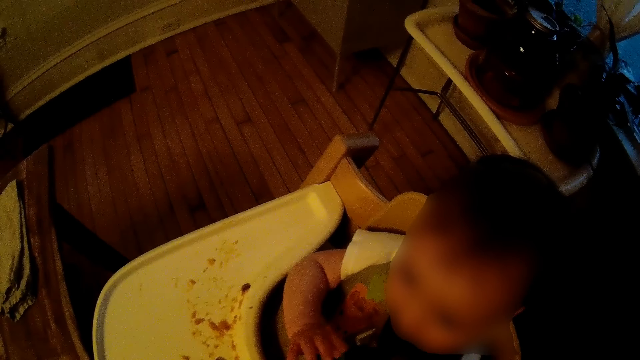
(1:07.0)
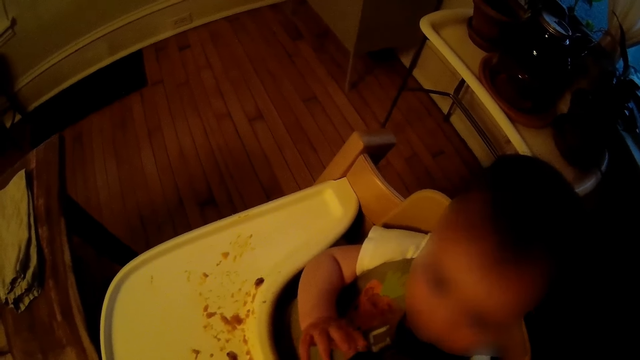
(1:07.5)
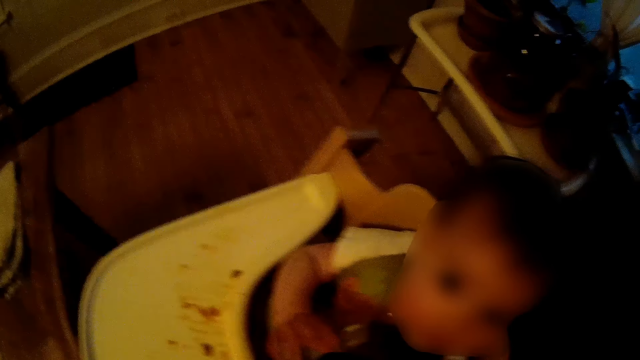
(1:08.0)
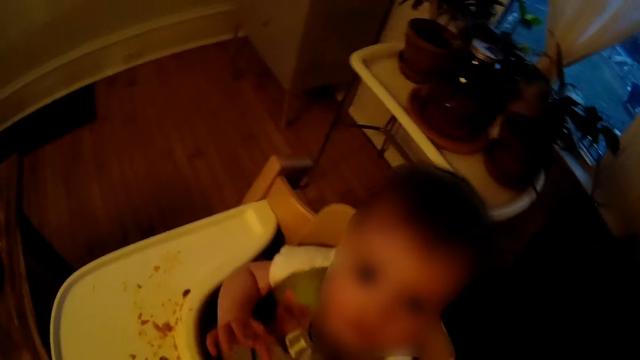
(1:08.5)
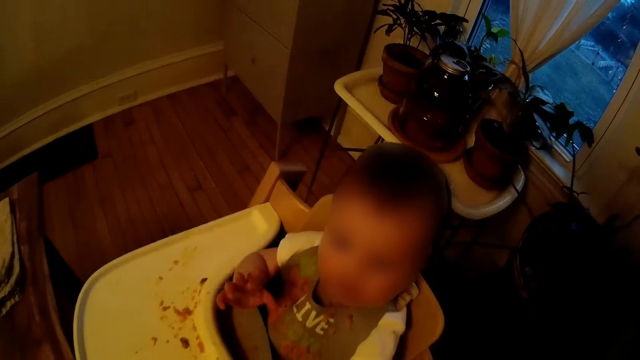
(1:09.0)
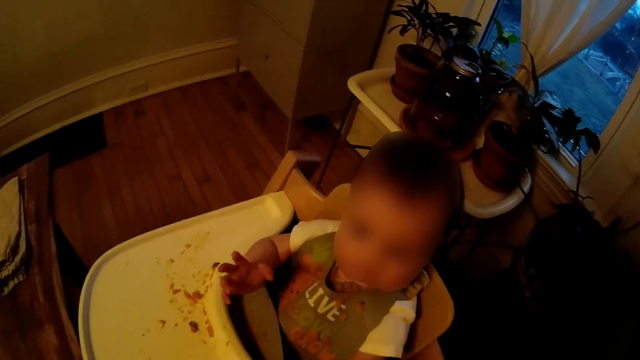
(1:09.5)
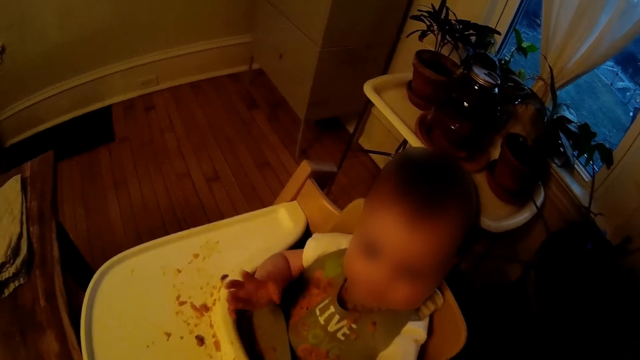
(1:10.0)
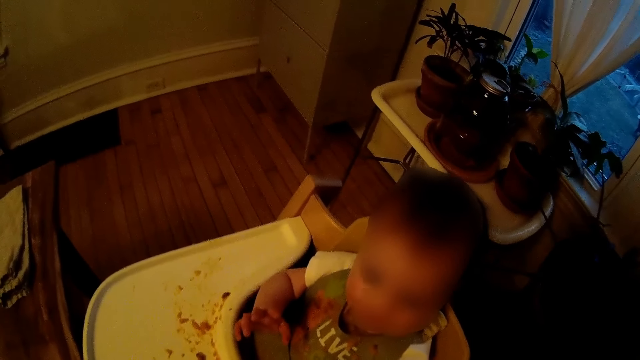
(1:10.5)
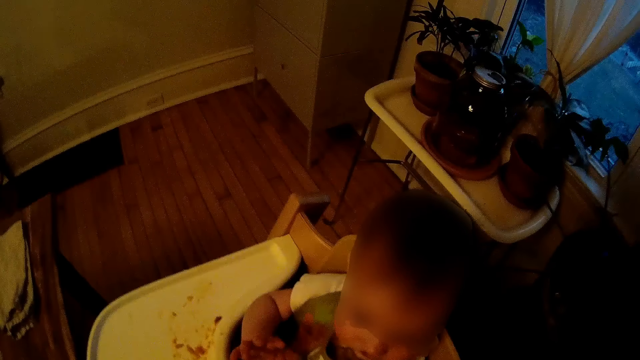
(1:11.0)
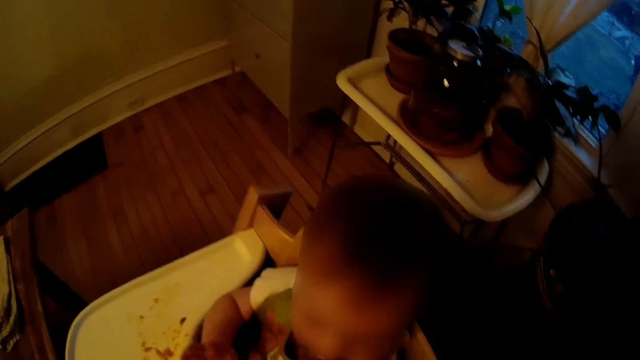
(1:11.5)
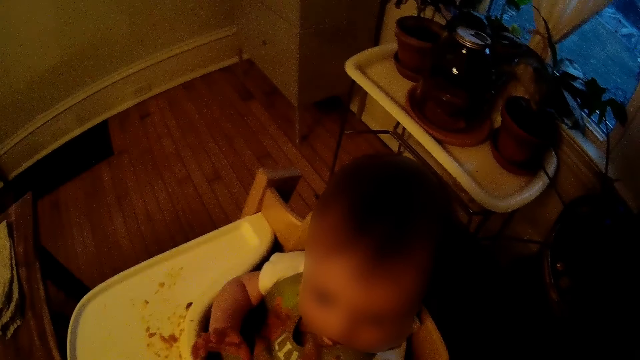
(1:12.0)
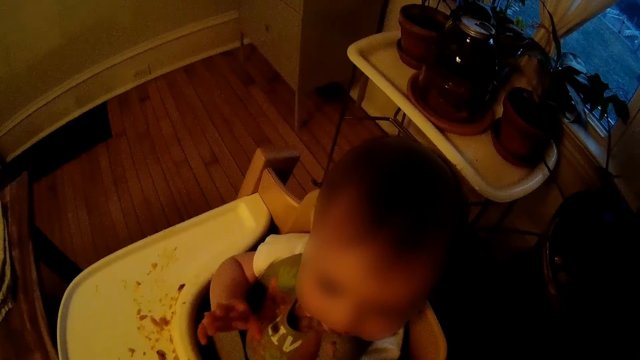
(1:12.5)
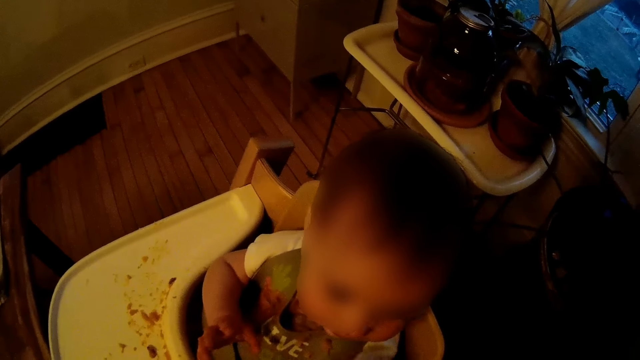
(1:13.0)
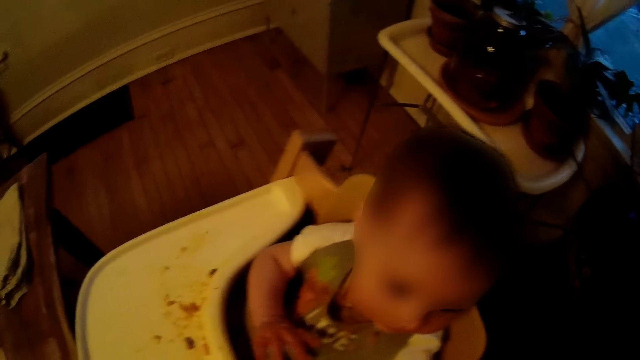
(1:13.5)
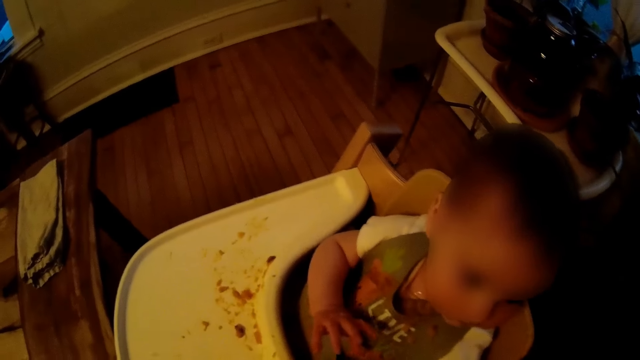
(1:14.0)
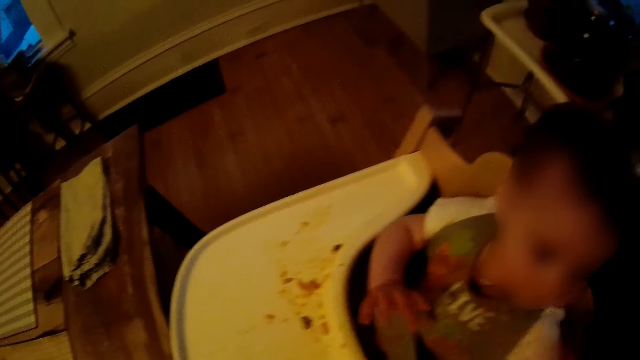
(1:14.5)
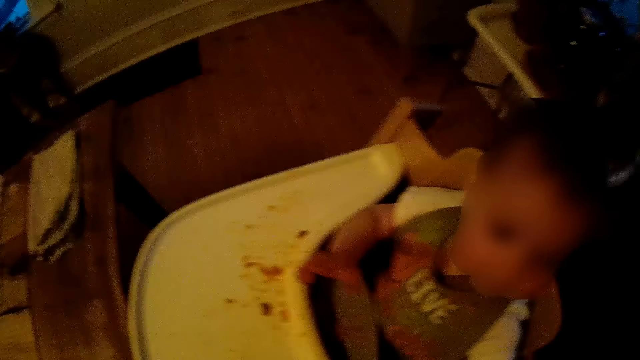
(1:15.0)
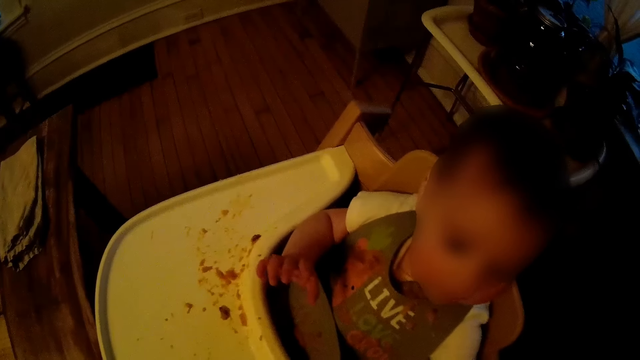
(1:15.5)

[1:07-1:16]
The camera wearer talks to the baby. They wipe the baby's mouth.

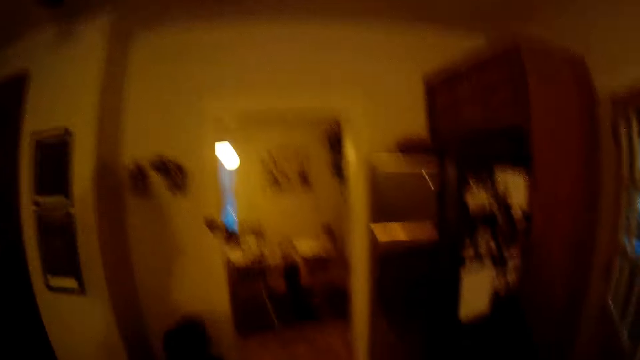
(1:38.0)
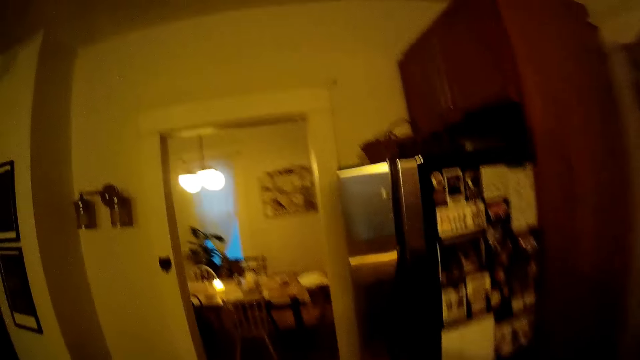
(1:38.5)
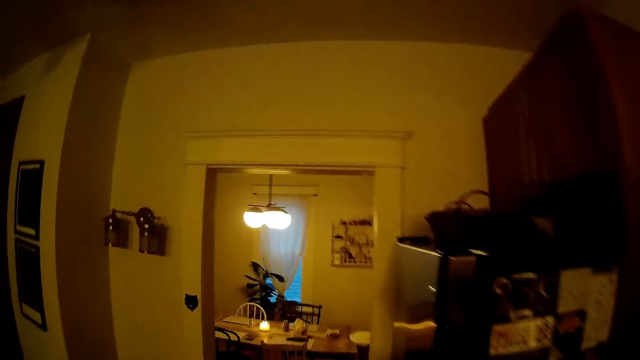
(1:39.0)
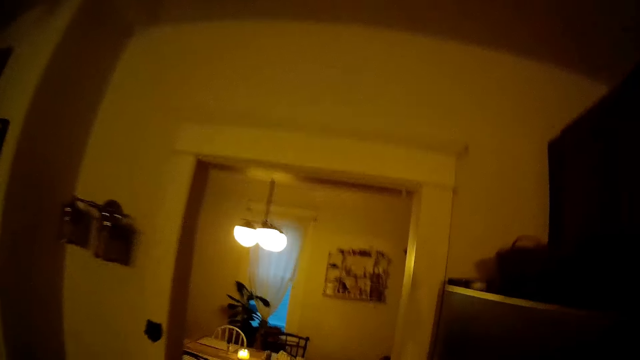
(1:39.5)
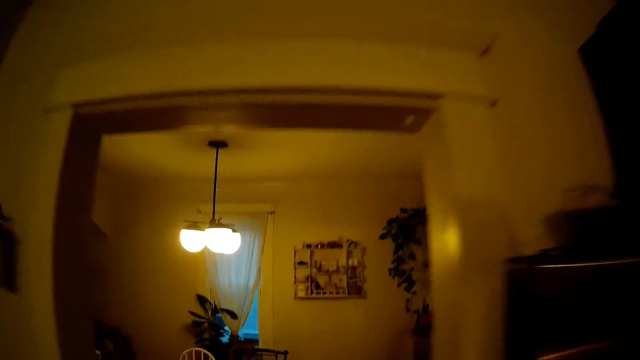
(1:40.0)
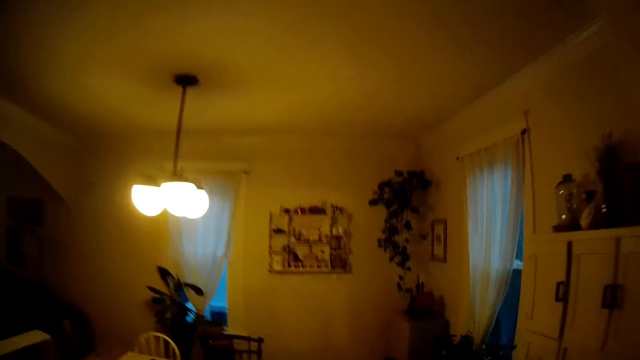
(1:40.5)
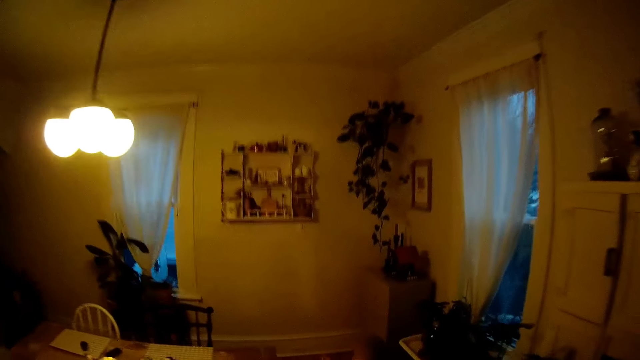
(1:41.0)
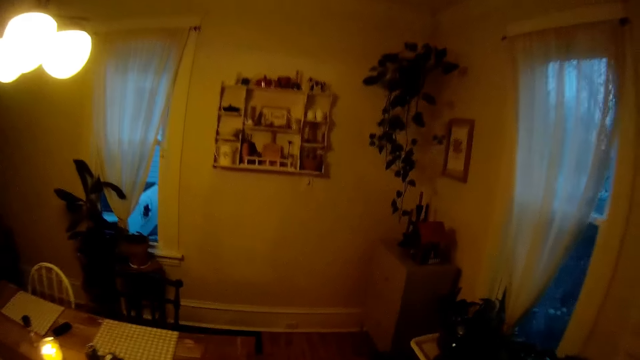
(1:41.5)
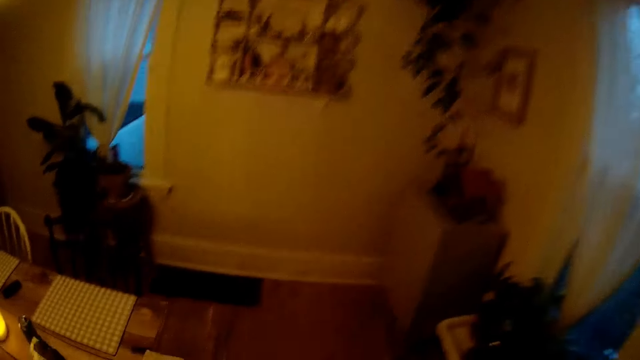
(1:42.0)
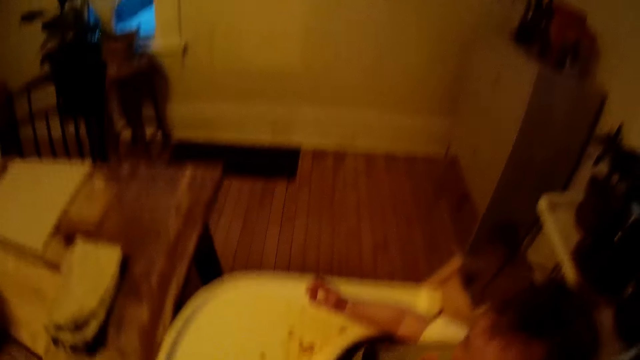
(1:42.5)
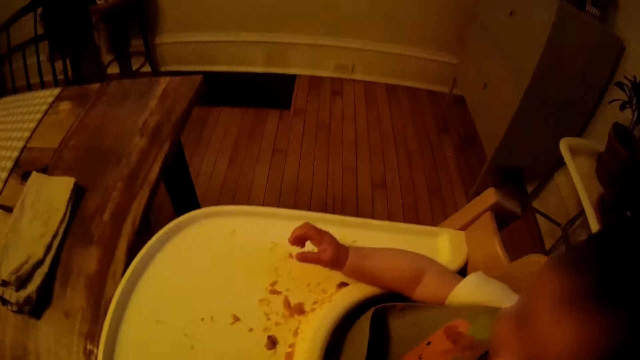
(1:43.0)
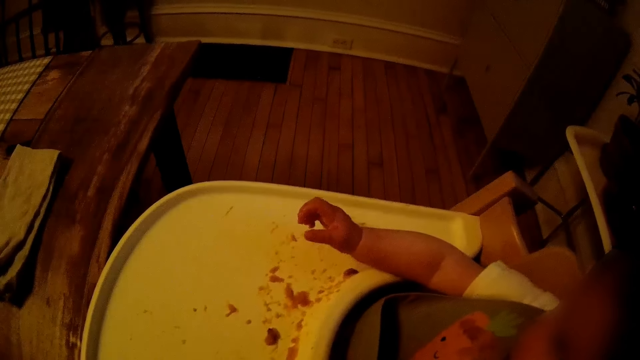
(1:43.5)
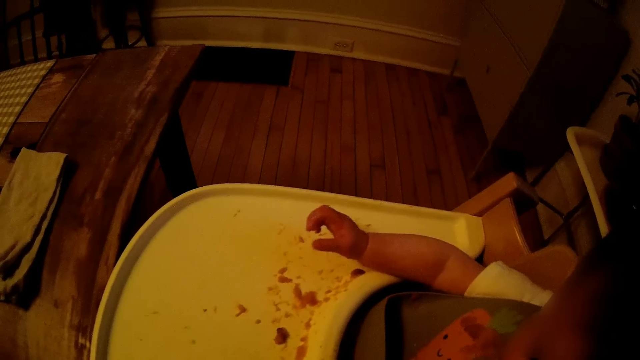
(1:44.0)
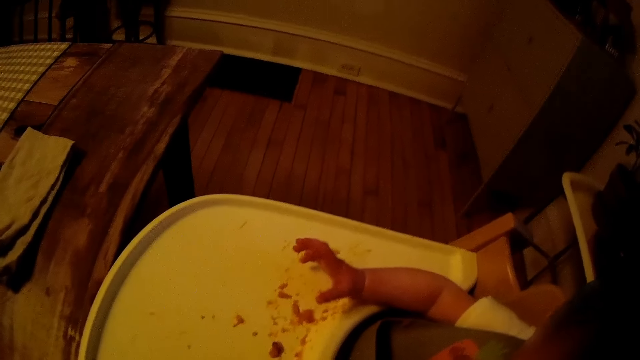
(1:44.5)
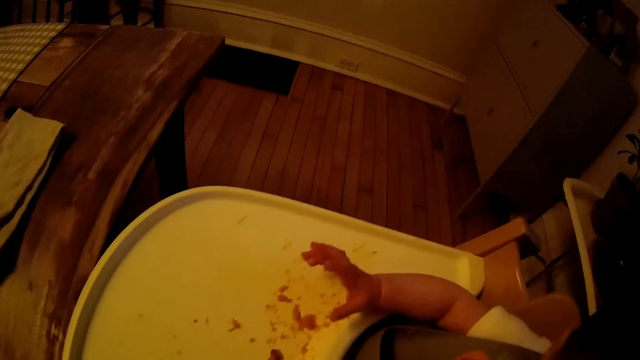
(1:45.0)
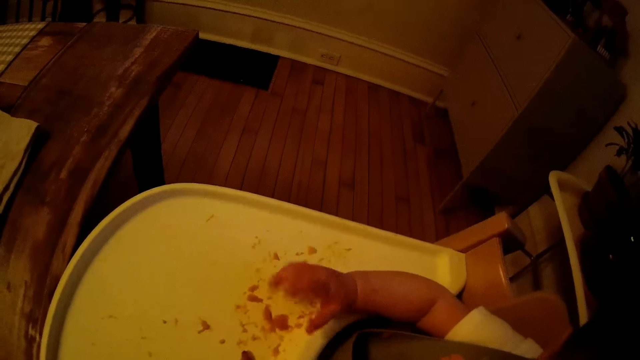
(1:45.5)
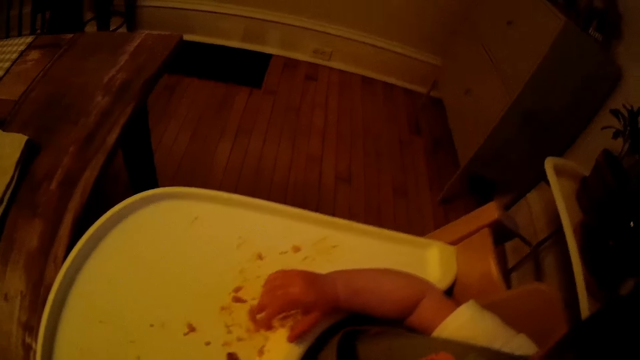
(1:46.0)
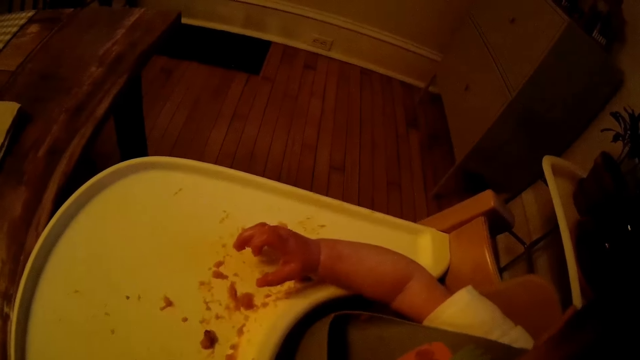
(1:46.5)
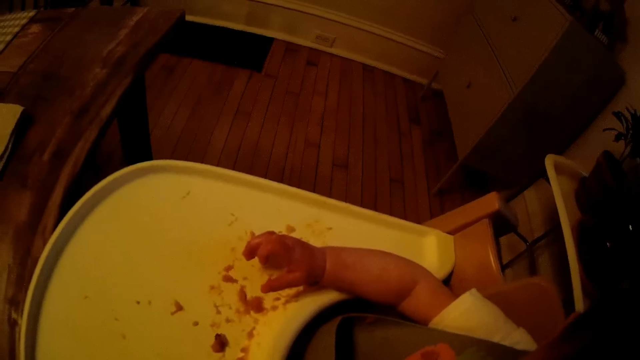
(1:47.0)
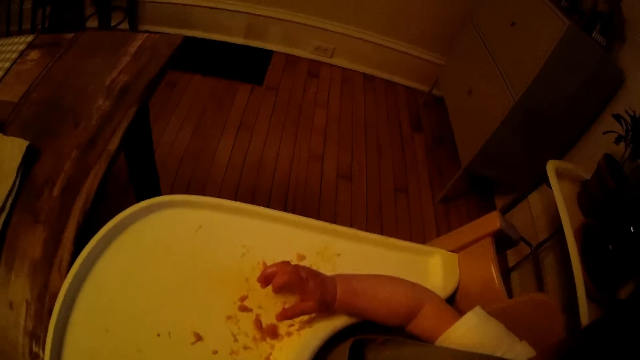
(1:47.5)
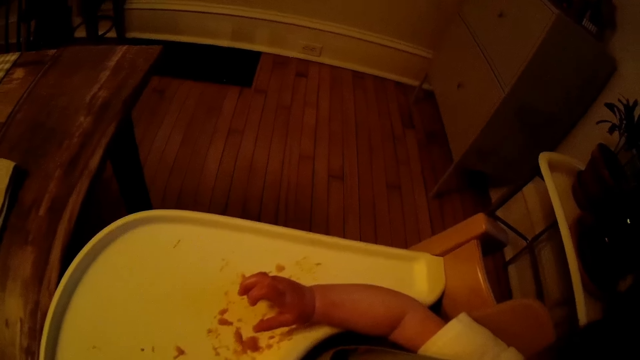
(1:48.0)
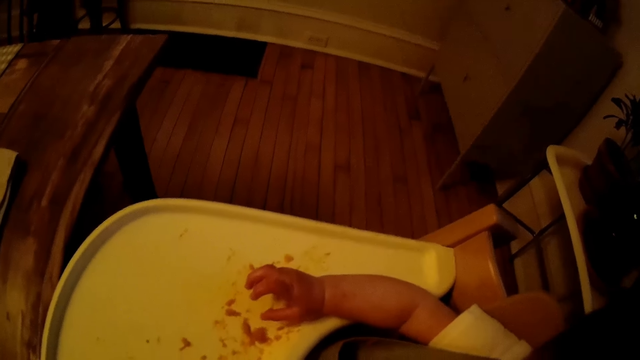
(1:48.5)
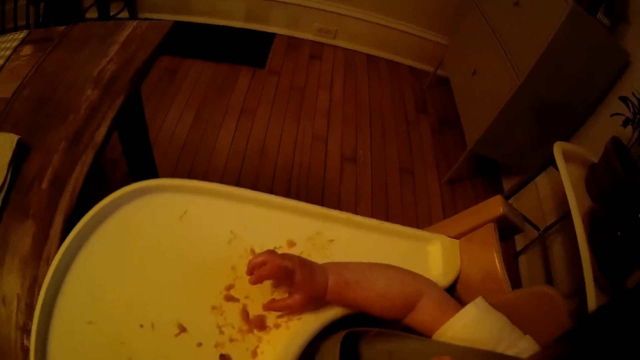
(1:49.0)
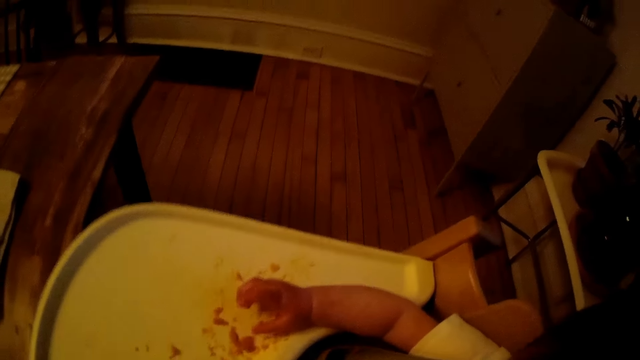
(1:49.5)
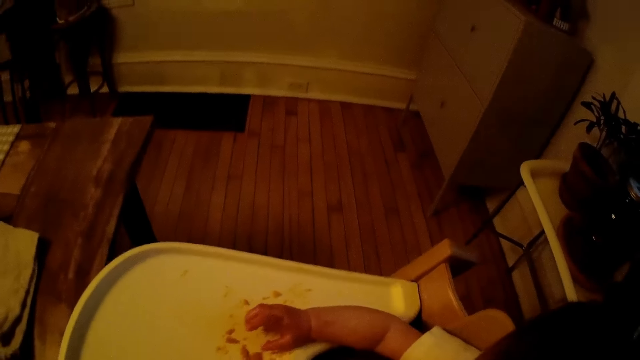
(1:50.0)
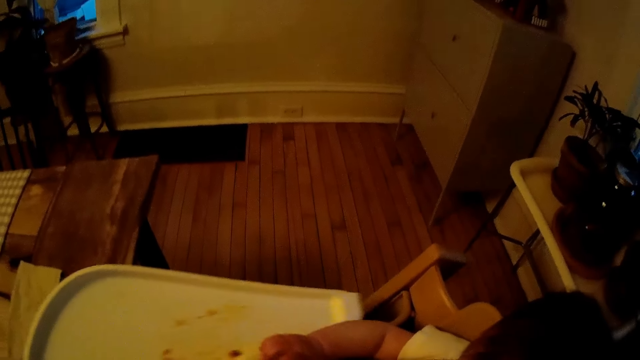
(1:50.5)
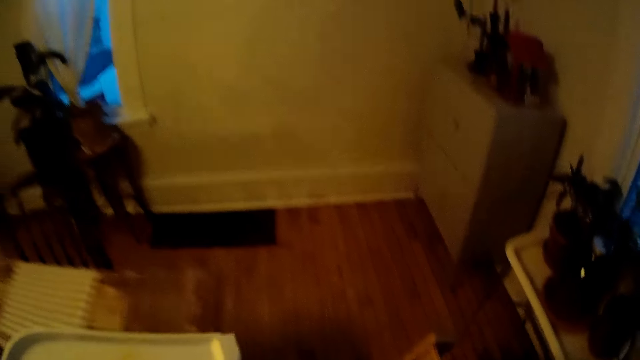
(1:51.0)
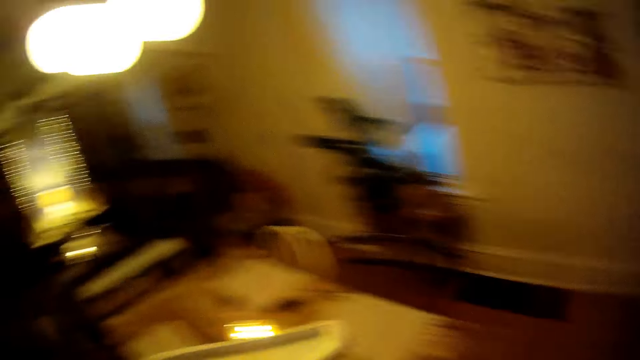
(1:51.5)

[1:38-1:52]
The camera wearer walks into the living room from the kitchen. He talks to the baby. He removes the baby chair tray with his left hand.
